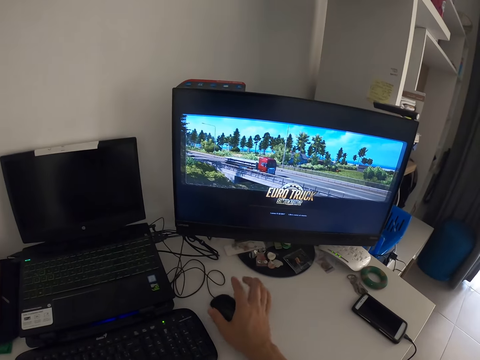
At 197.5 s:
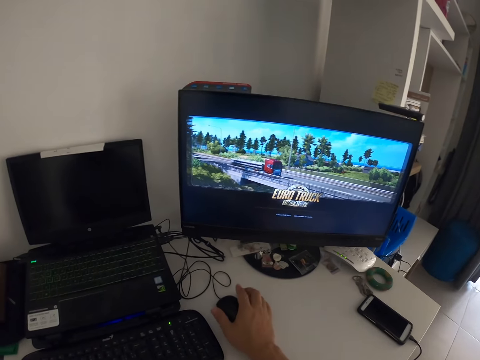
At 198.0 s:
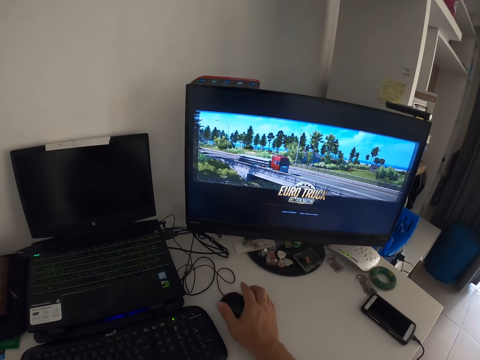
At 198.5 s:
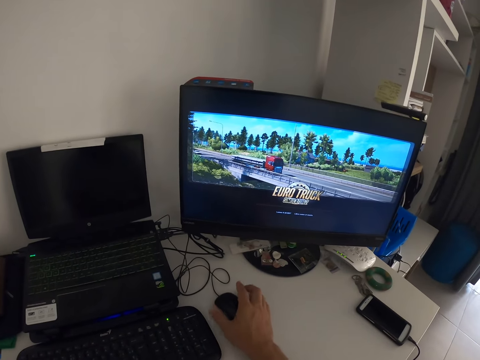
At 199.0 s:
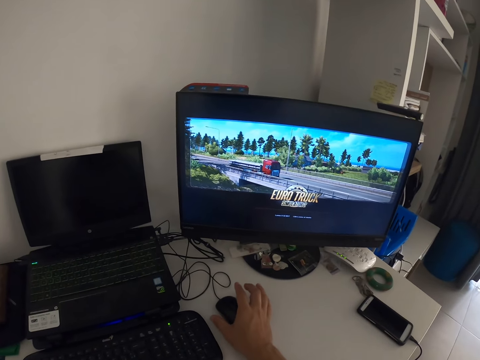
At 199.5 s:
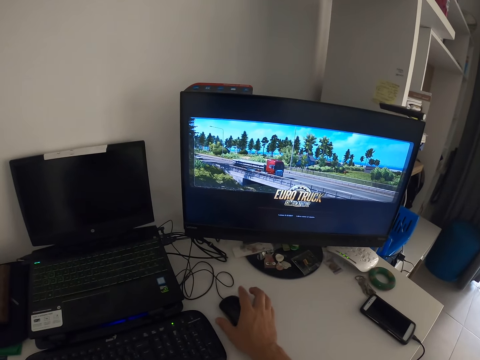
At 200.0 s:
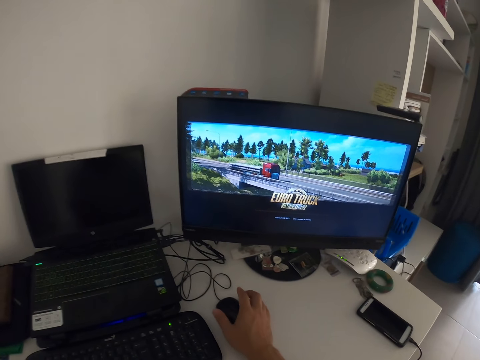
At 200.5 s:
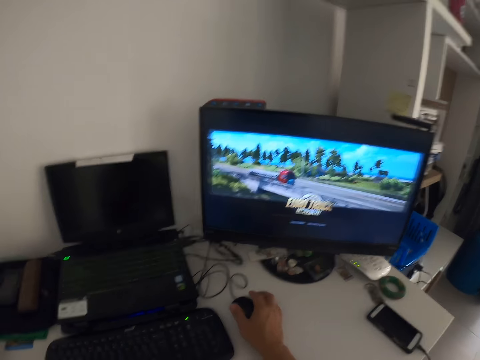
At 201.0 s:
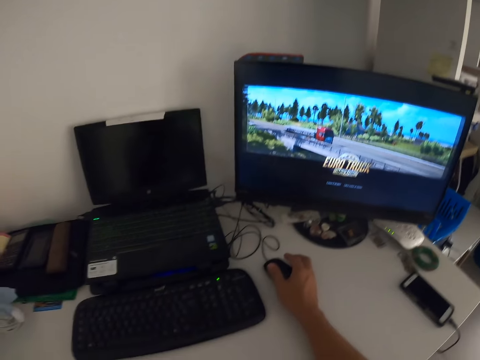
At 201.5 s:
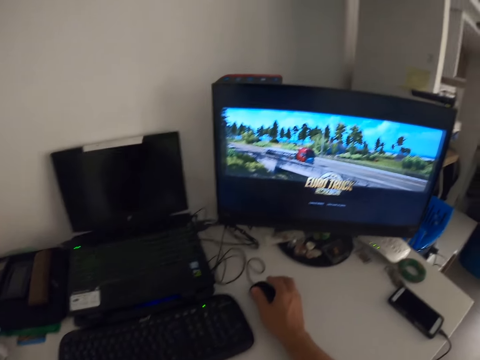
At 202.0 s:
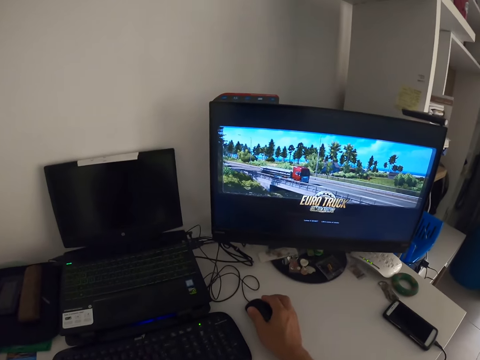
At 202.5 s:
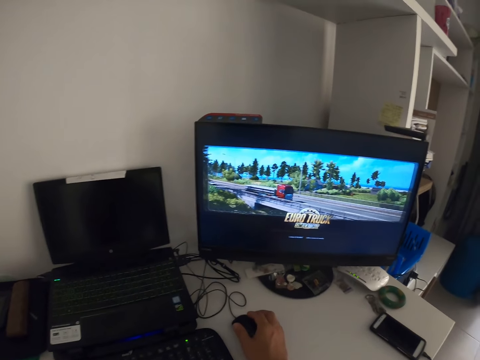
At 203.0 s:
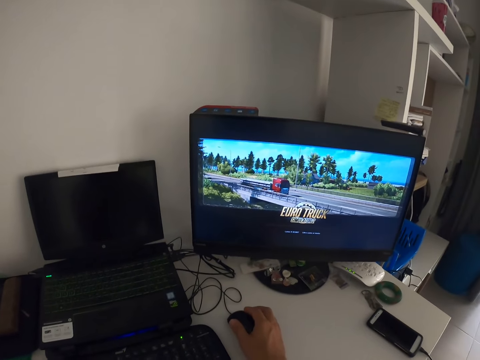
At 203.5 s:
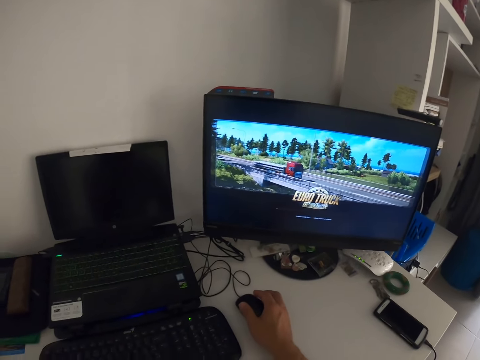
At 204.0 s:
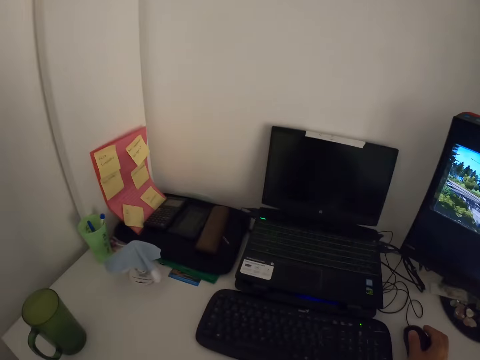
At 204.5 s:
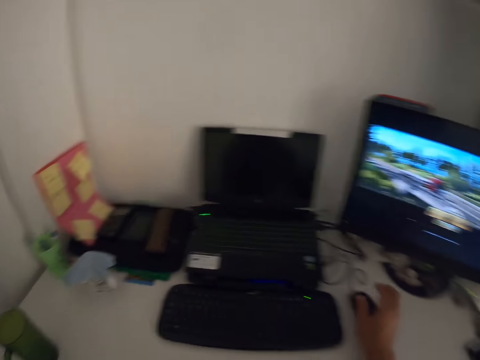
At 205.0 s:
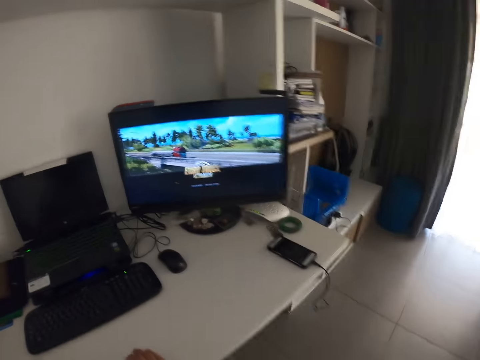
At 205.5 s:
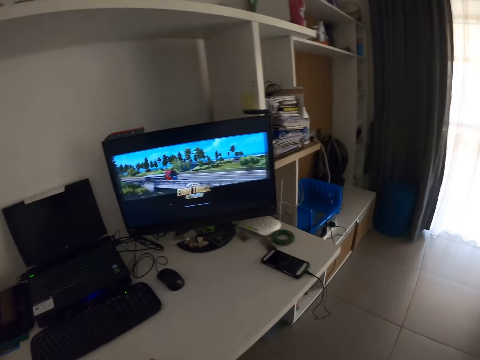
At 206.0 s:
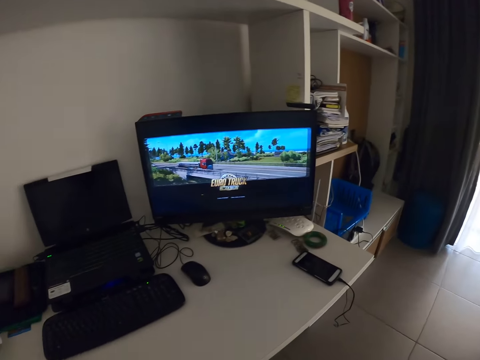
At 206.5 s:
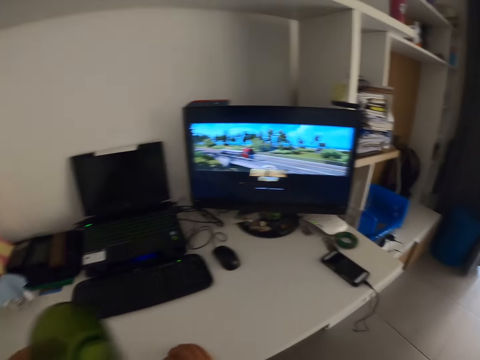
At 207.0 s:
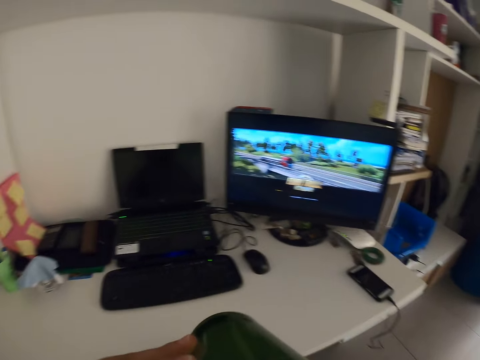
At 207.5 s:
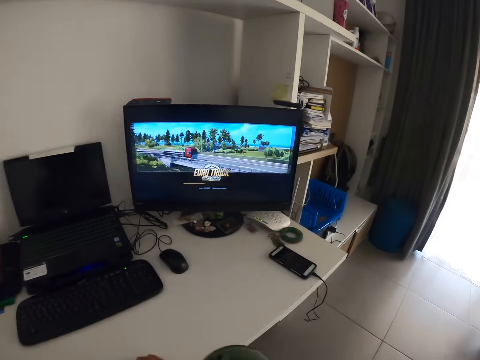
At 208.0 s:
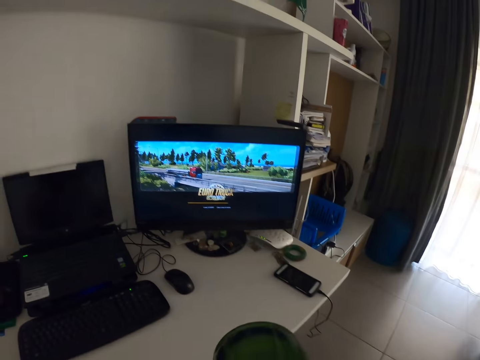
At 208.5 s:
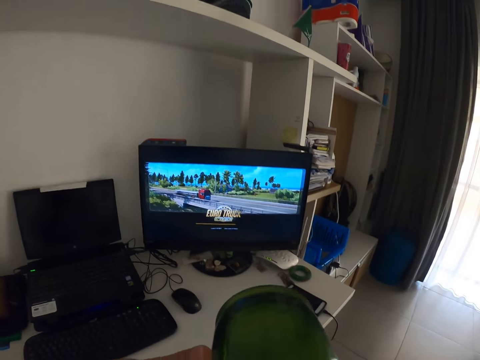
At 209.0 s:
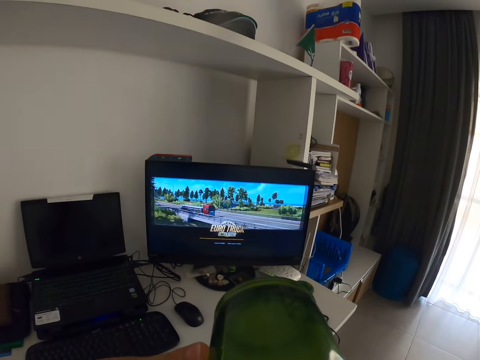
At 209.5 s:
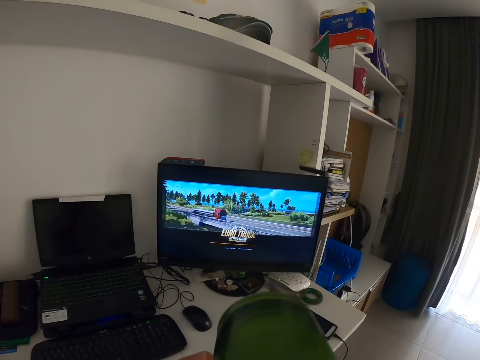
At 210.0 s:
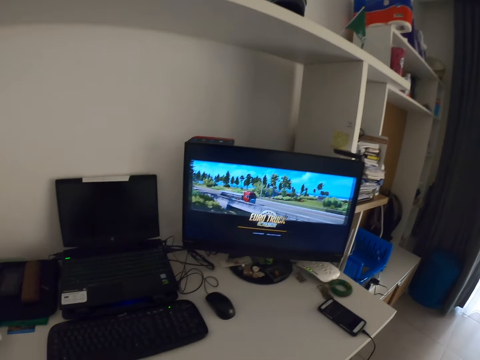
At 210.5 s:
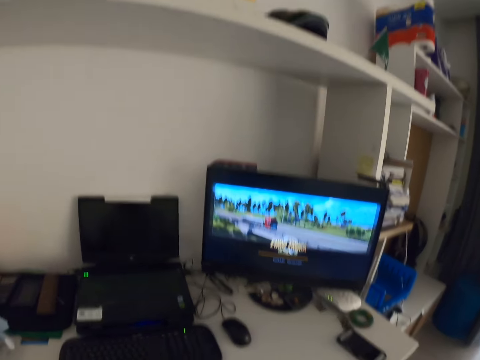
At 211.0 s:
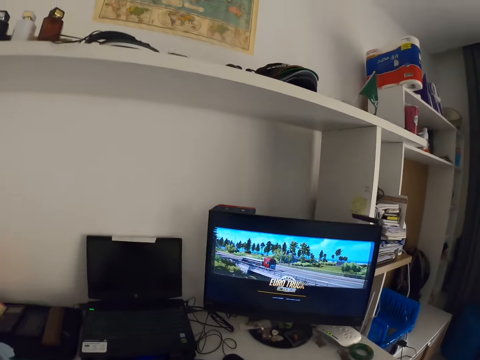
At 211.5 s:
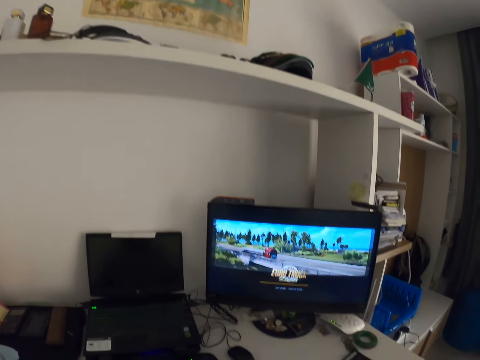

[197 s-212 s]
The camera wearer holds the mouse. They look aside. They stare at the laptop. They stare at the computer monitor. They drink coffee from the cup.

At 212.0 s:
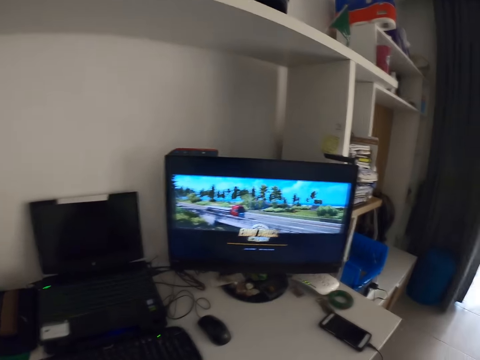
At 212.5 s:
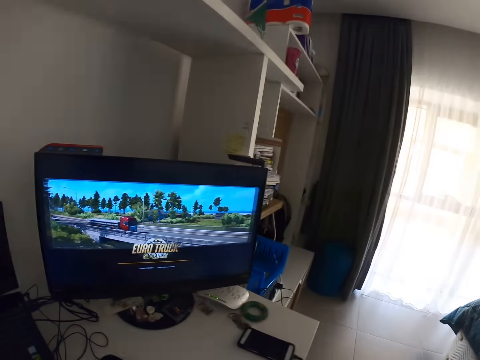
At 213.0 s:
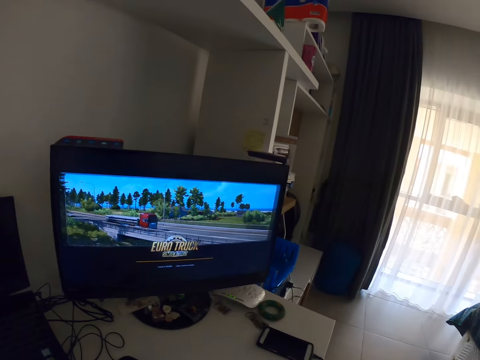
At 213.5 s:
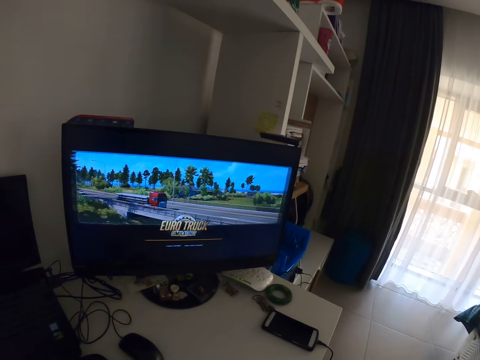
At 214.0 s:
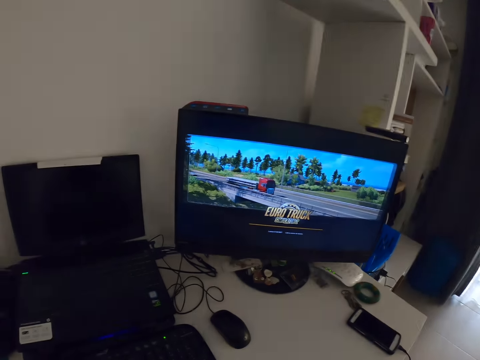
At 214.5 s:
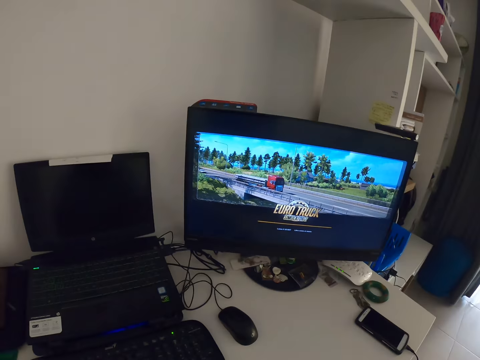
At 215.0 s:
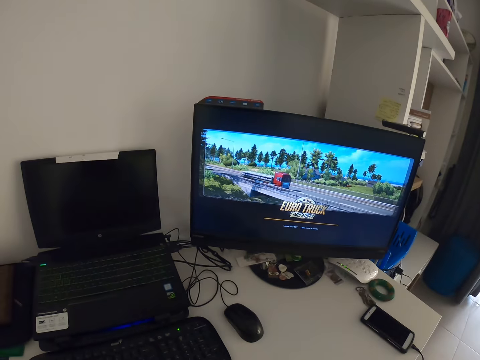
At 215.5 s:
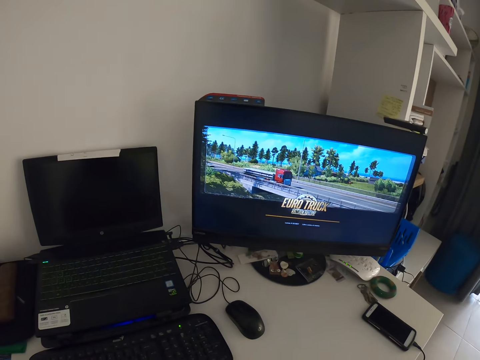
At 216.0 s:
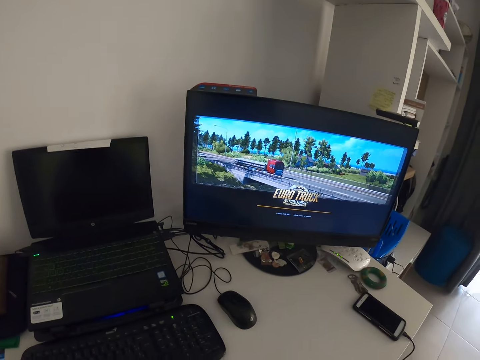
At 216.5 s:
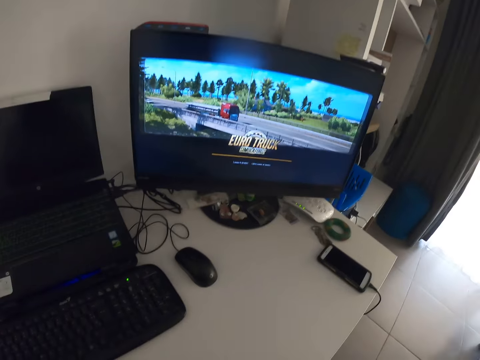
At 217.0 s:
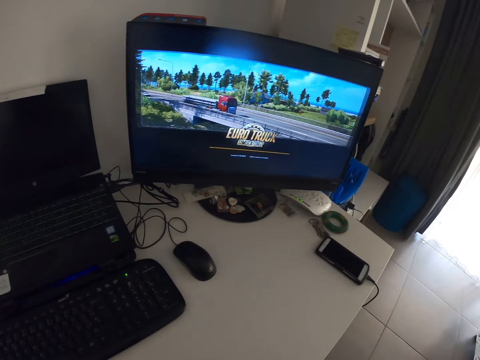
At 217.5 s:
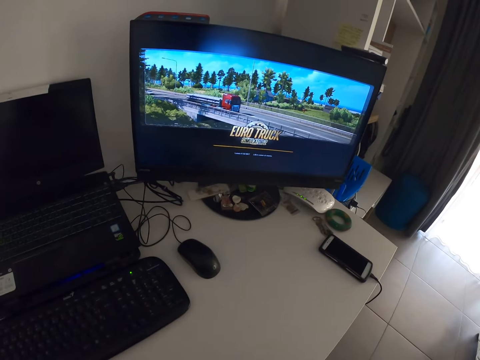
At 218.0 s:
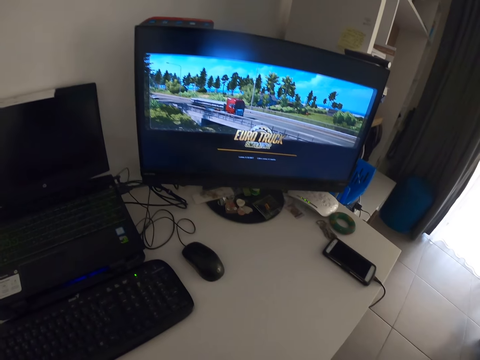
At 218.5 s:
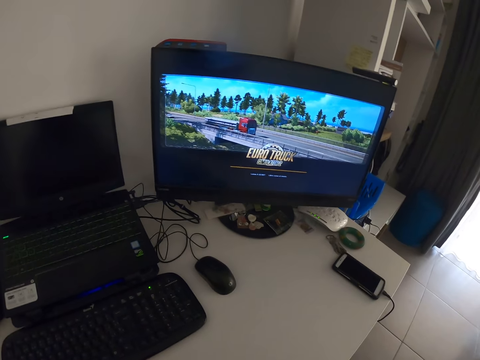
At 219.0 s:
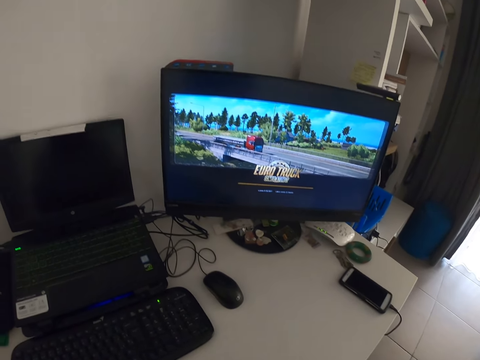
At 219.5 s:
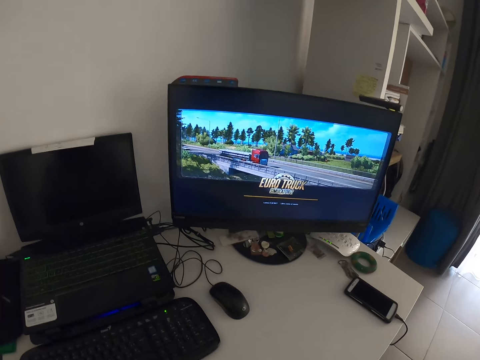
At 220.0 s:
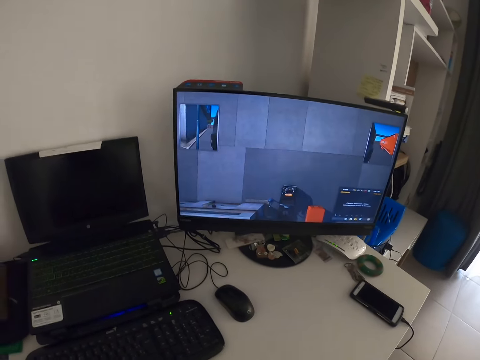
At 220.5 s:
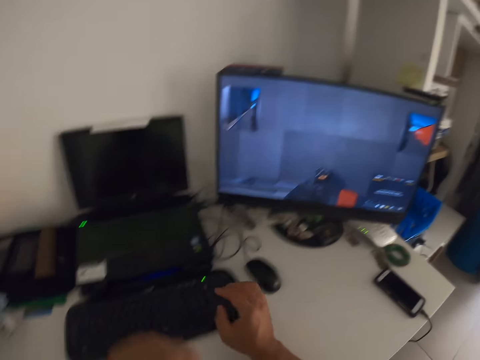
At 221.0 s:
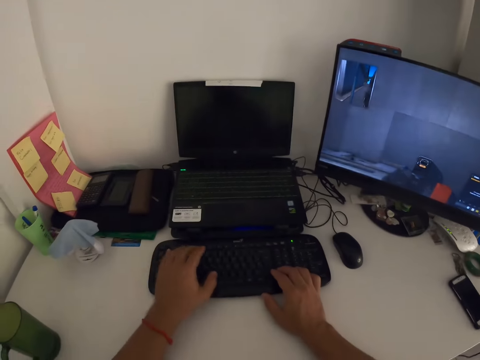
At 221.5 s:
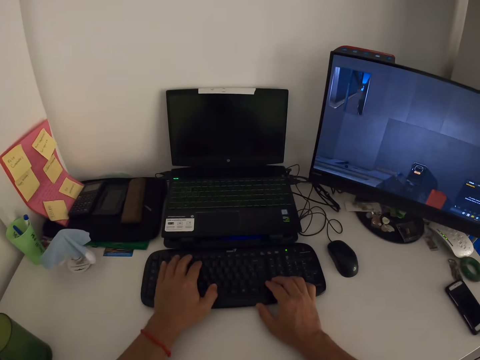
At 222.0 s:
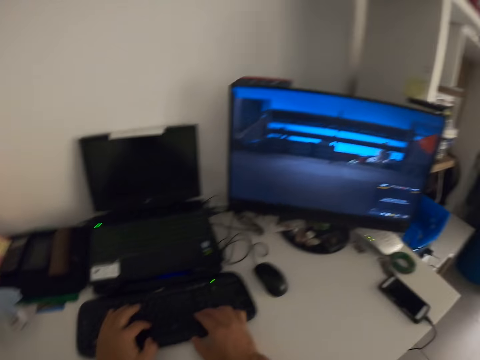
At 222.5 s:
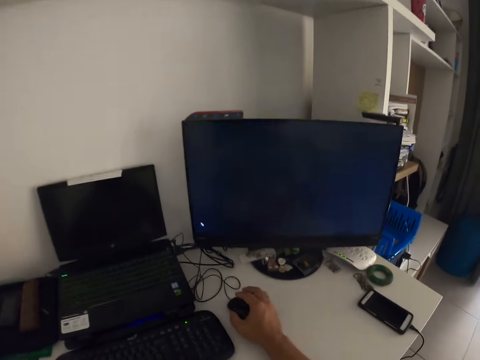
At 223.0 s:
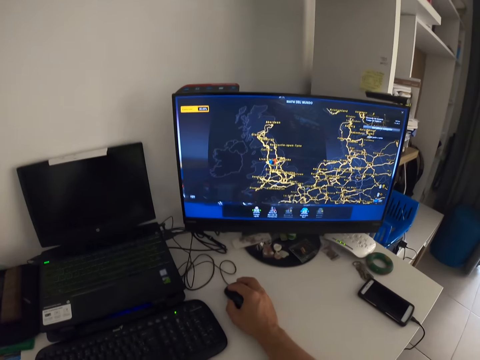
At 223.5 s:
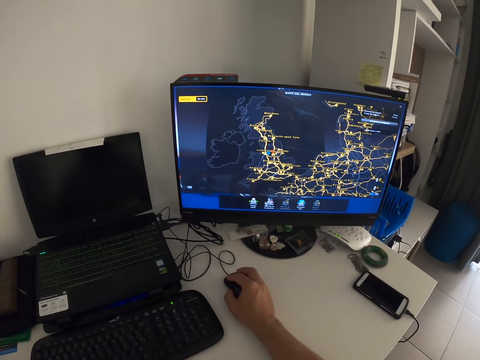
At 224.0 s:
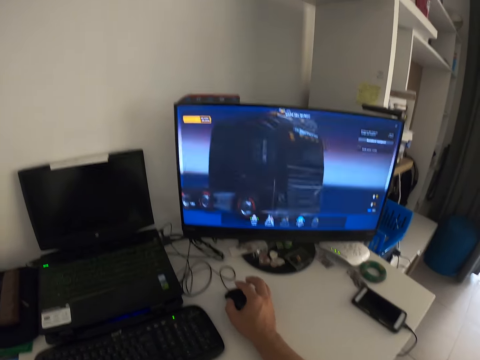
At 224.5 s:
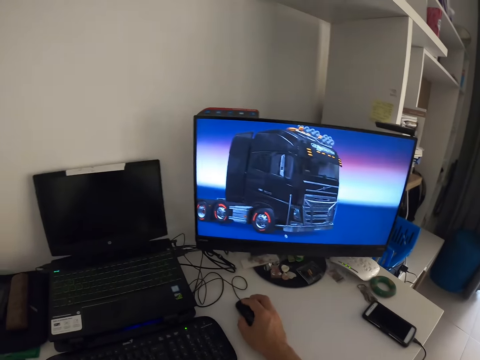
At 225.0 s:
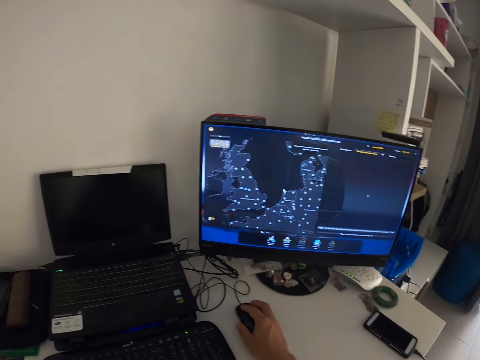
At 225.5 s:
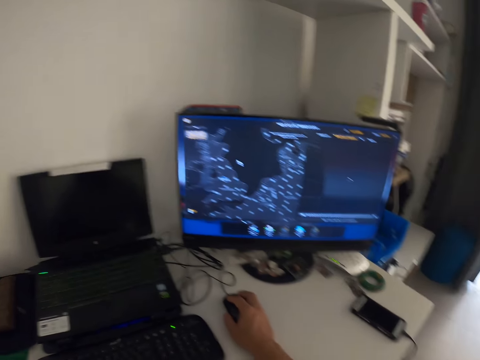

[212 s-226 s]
The camera wearer stares at the computer monitor. They type on the computer keyboard. They use the computer mouse and hold the mouse.
